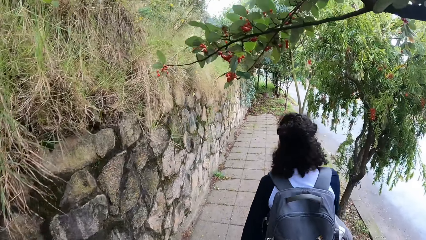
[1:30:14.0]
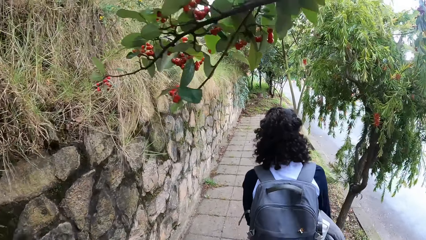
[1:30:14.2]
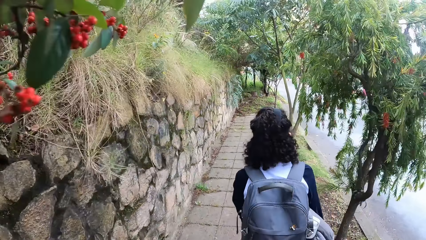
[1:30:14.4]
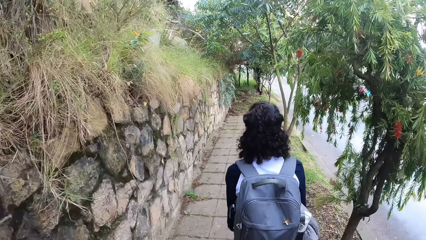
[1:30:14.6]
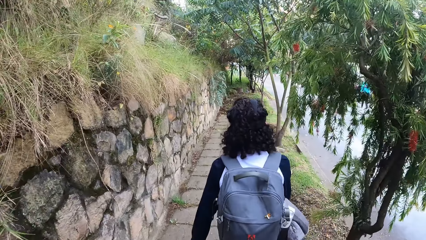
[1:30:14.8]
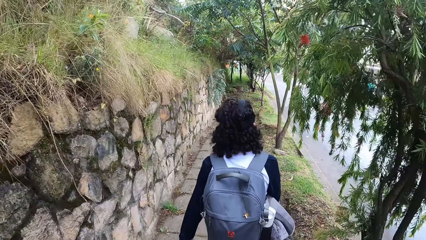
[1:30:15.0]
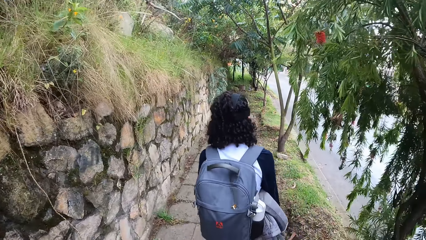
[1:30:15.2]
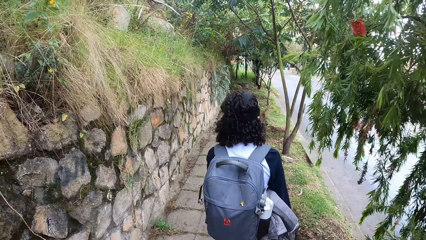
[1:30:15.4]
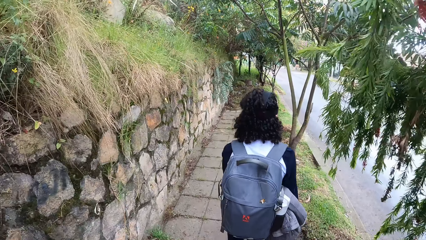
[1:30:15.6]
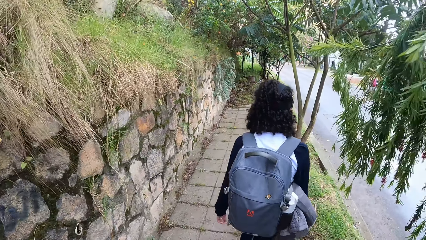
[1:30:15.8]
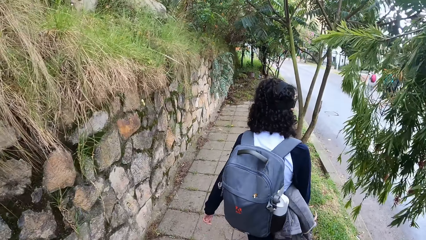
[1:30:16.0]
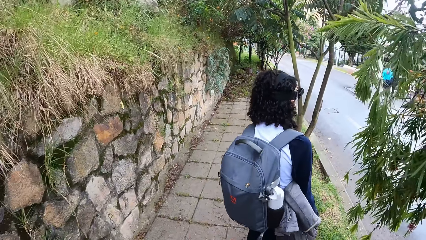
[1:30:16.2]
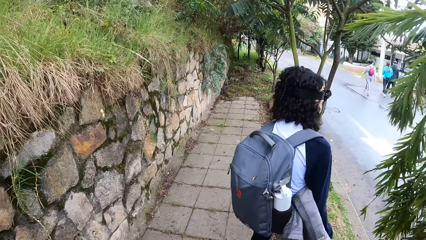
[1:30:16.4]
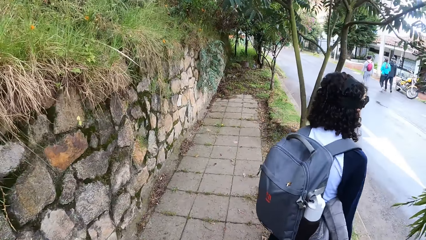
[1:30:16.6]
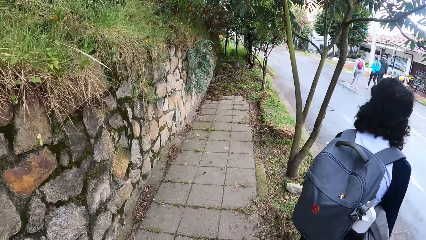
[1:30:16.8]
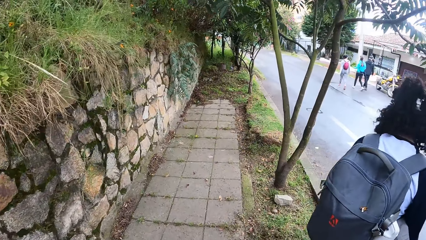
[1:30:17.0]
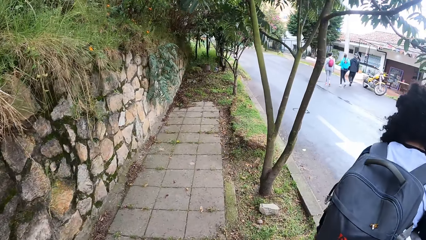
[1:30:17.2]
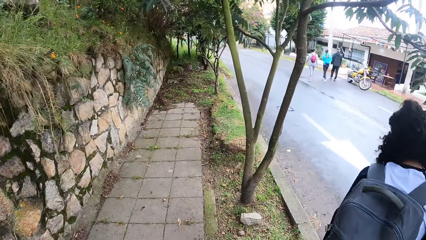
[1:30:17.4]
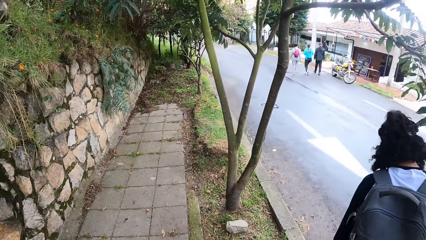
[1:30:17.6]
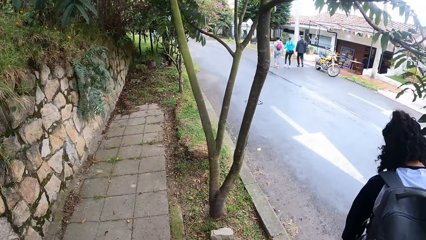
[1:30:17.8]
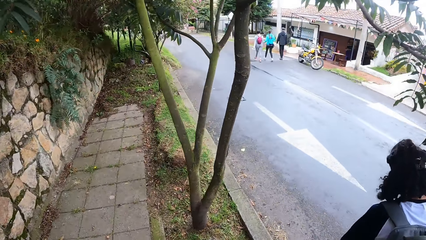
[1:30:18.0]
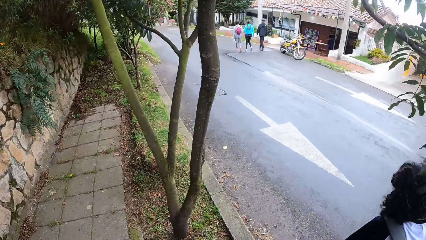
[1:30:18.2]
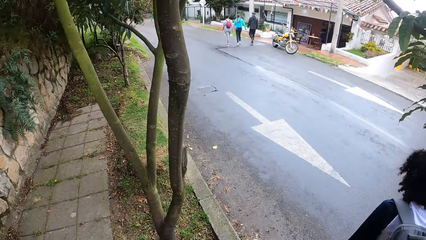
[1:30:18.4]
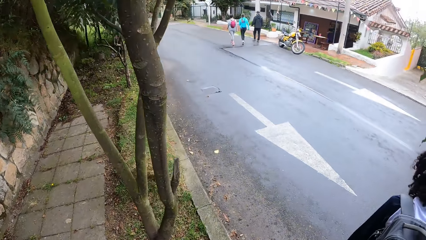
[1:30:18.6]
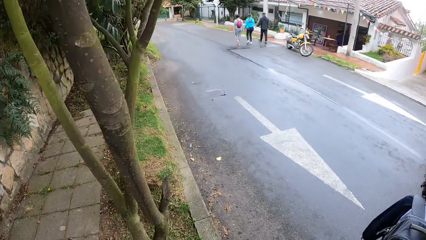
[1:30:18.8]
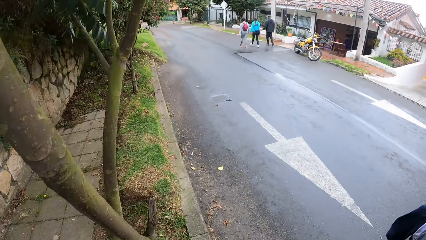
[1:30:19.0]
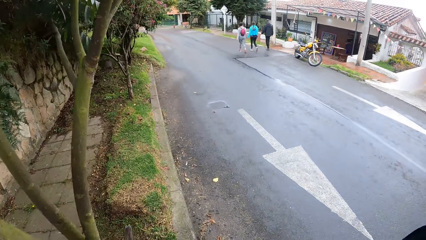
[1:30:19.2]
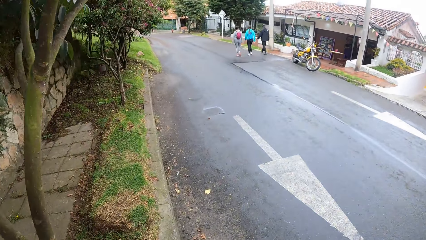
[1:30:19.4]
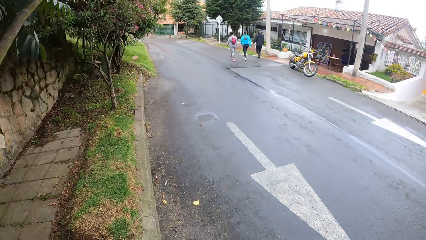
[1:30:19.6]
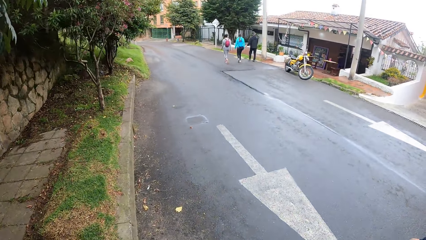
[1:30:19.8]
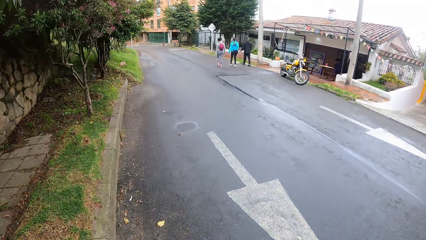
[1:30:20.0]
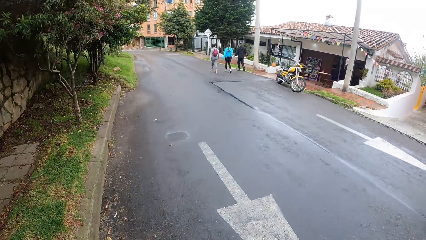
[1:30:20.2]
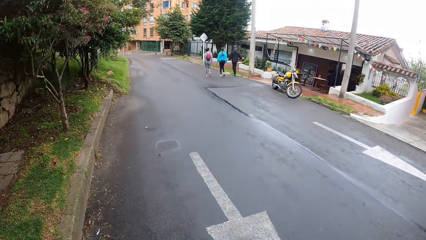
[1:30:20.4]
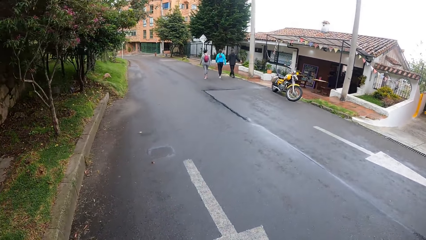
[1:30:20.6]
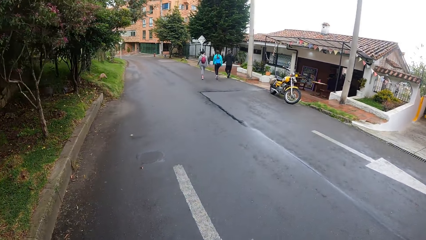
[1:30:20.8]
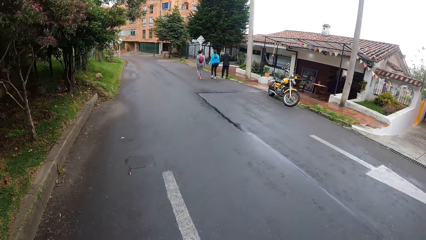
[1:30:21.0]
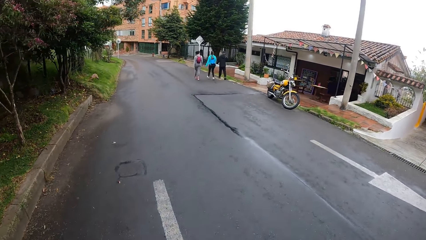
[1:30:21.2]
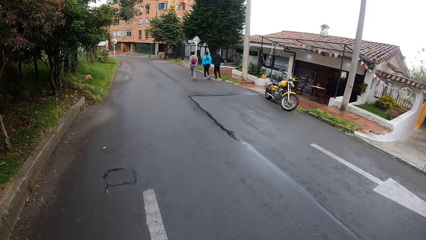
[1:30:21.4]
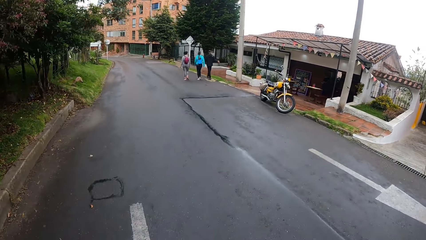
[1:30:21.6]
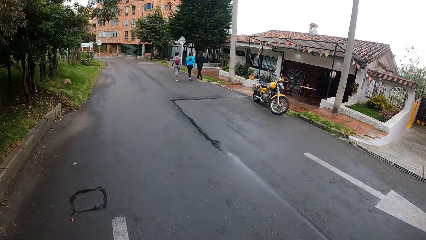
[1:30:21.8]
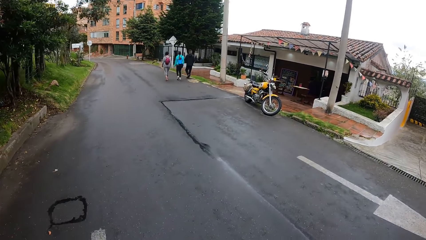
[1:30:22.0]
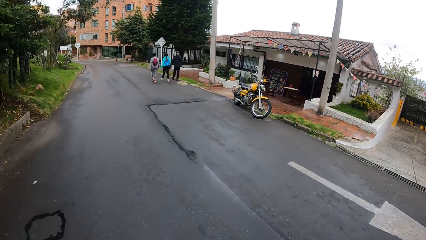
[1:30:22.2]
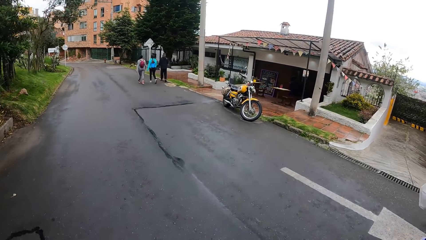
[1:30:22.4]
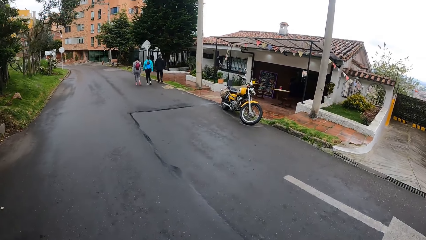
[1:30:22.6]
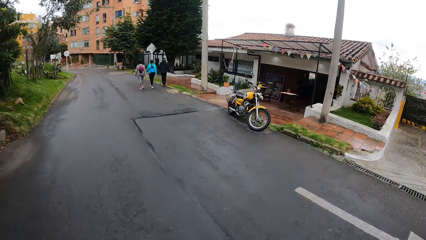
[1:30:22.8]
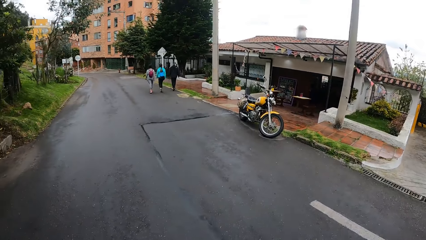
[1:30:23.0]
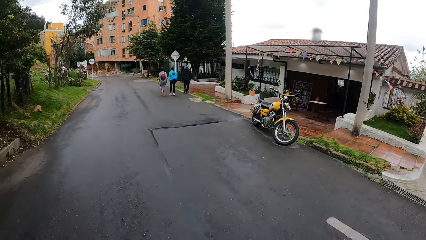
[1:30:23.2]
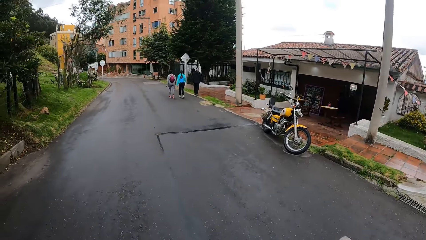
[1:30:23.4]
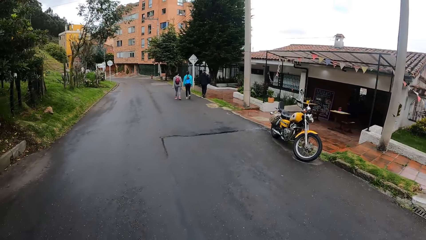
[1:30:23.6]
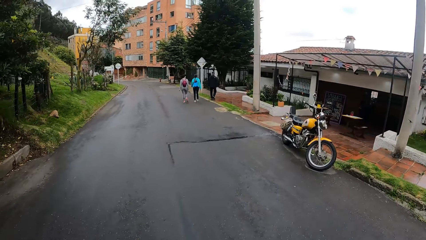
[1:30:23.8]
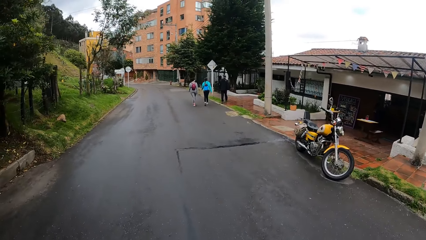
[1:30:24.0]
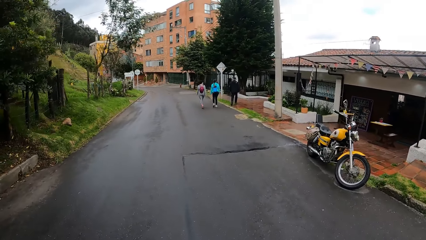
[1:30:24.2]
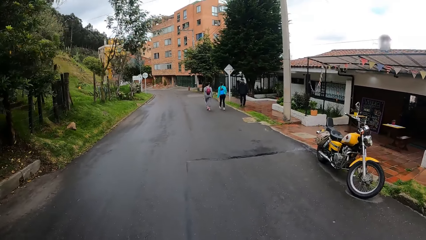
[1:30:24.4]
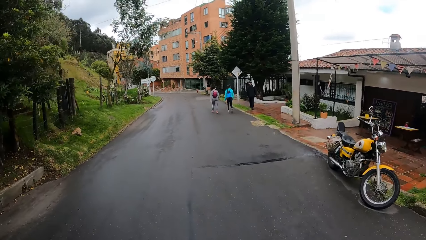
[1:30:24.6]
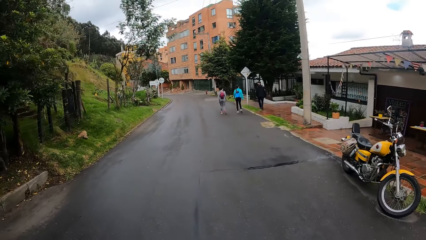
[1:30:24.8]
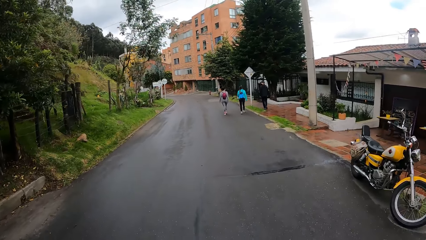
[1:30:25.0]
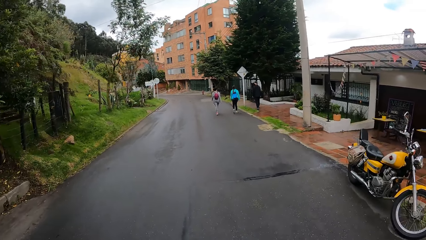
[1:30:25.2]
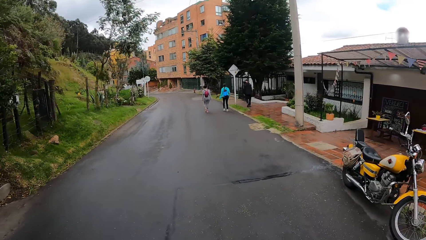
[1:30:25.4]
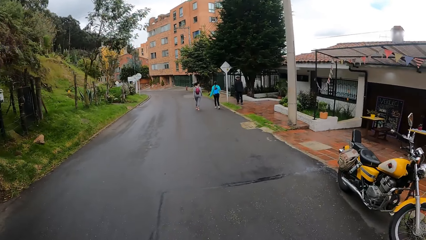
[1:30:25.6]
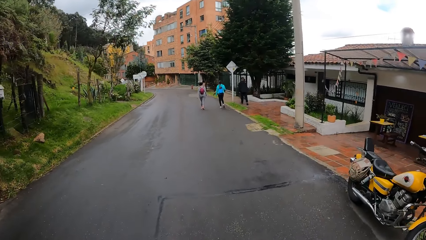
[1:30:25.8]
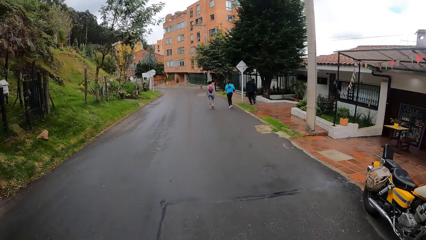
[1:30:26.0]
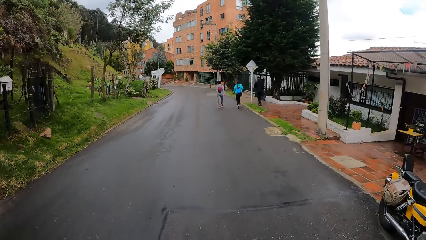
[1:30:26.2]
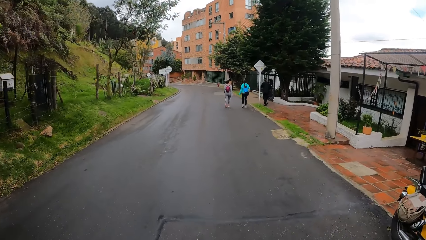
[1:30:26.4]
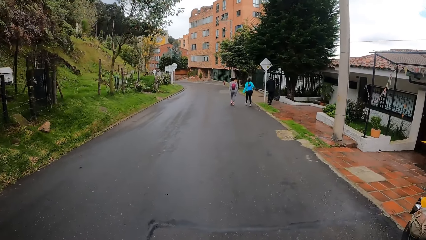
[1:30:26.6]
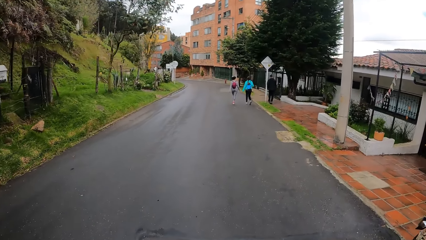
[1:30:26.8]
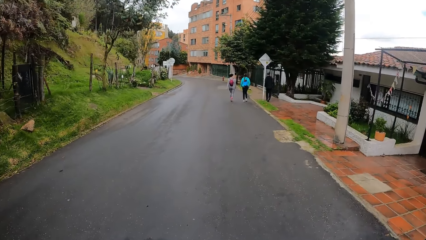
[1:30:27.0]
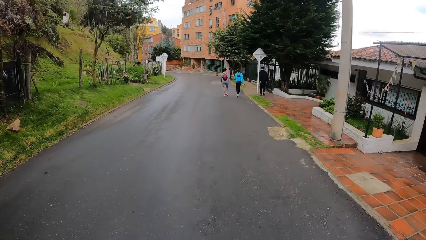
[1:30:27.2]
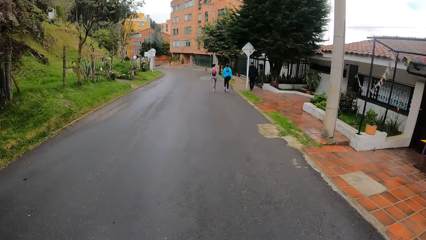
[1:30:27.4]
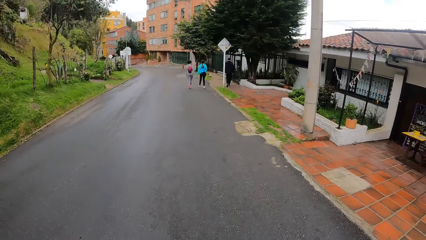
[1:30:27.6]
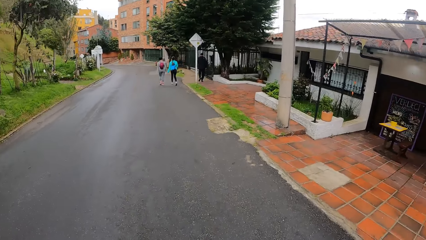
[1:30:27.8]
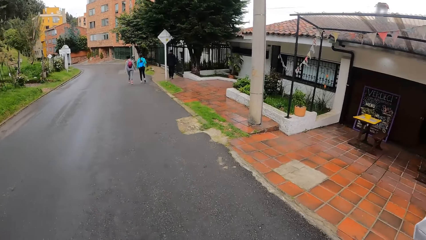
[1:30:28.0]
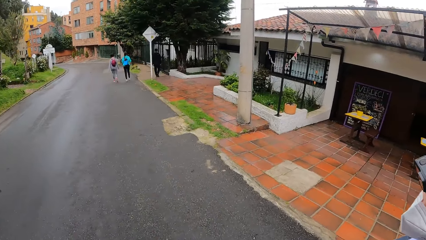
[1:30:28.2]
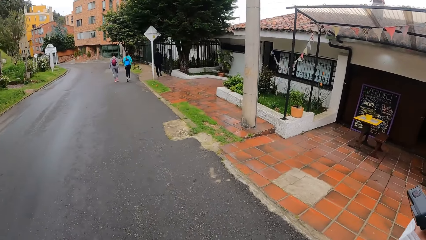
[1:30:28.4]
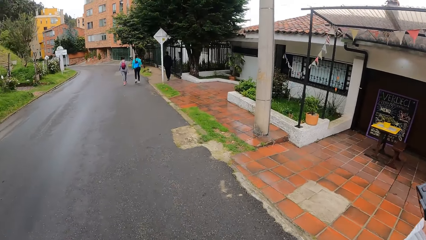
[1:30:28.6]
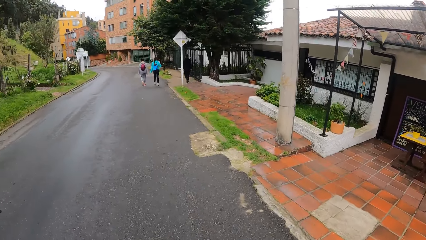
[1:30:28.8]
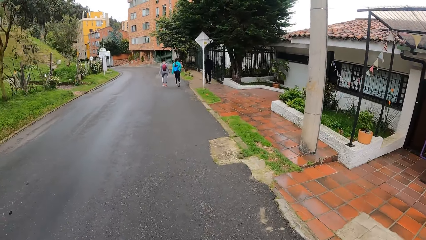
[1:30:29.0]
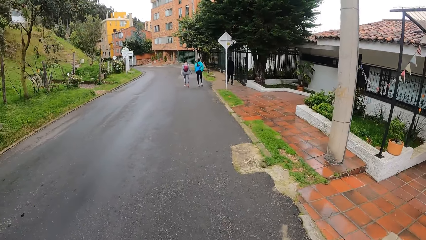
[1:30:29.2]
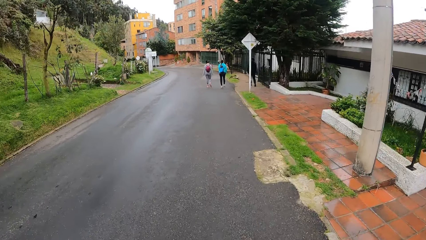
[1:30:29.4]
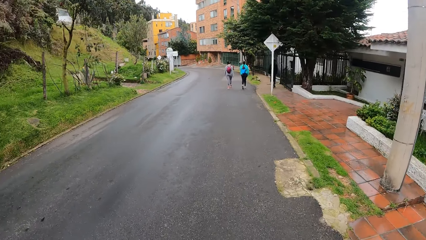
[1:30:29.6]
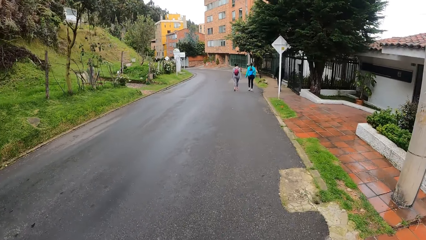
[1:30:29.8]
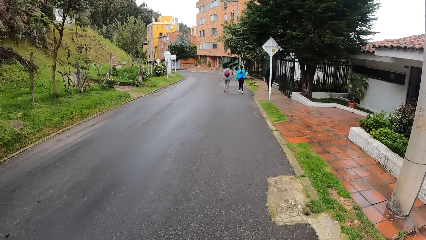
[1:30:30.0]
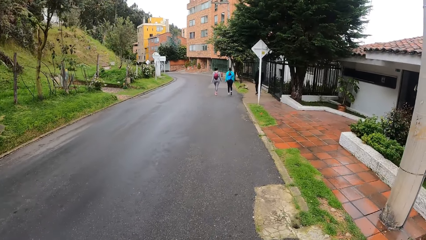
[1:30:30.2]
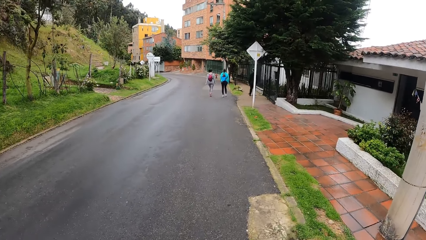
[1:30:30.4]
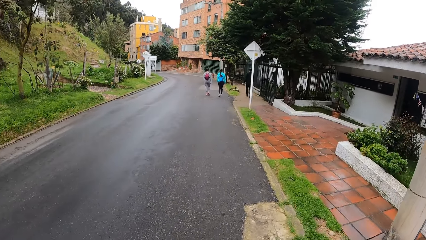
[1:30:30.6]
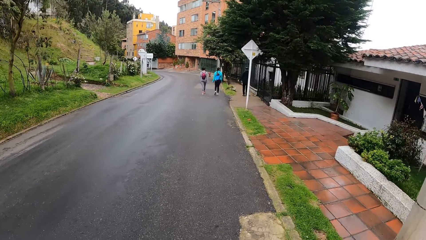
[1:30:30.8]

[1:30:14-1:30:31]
The camera wearer walks past a woman on the road. They cross the road. They look around.
